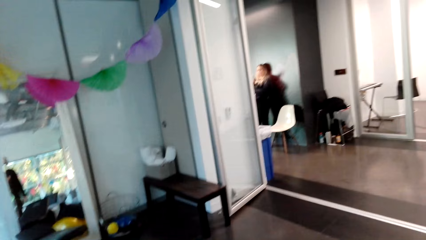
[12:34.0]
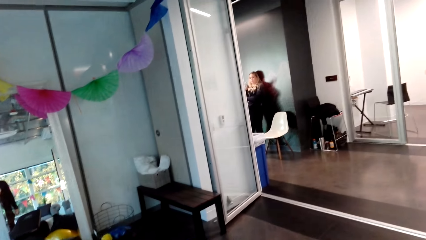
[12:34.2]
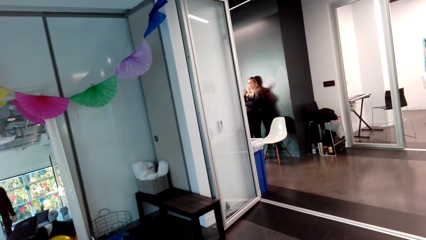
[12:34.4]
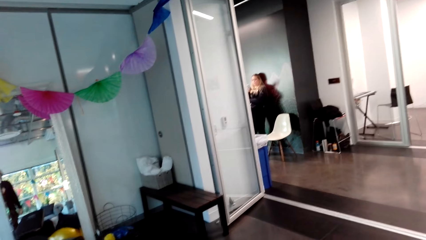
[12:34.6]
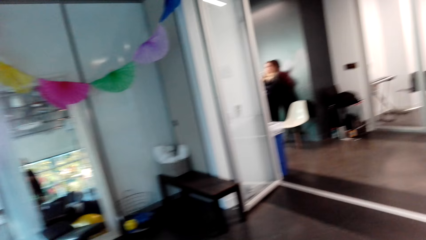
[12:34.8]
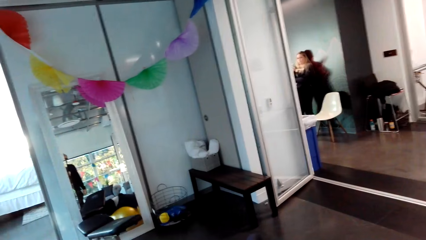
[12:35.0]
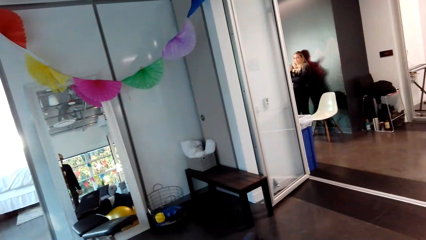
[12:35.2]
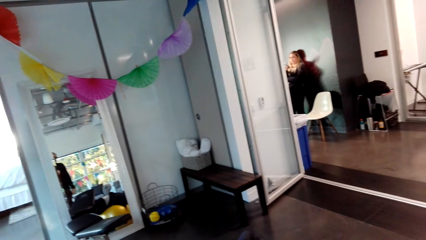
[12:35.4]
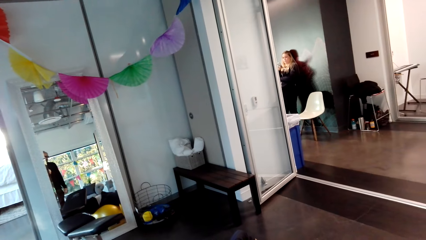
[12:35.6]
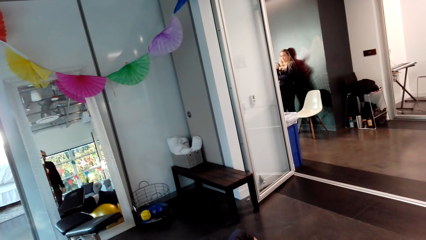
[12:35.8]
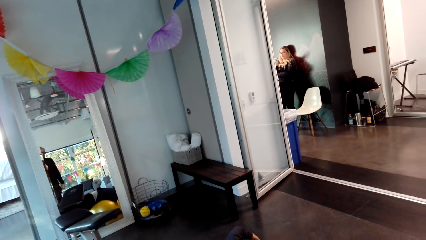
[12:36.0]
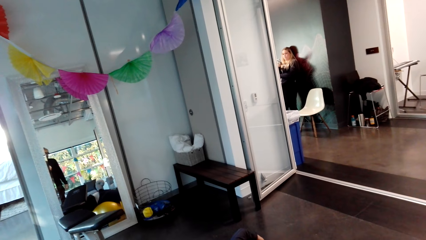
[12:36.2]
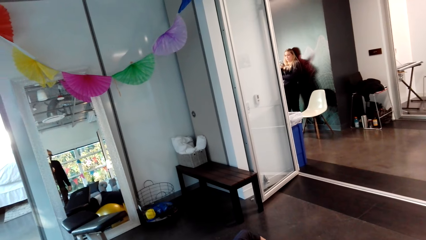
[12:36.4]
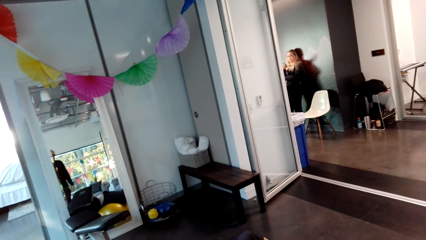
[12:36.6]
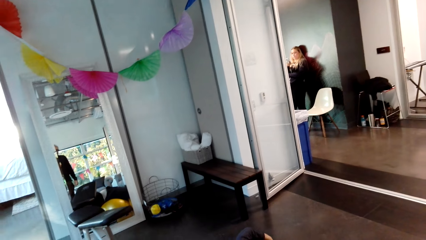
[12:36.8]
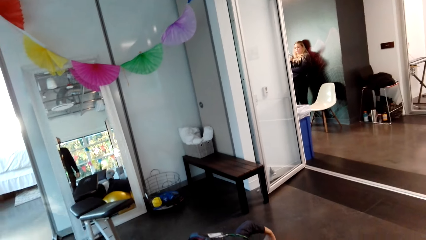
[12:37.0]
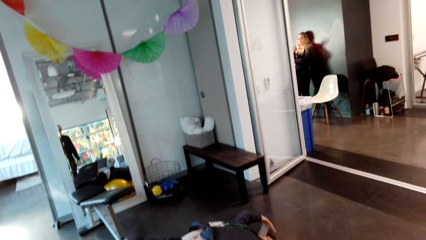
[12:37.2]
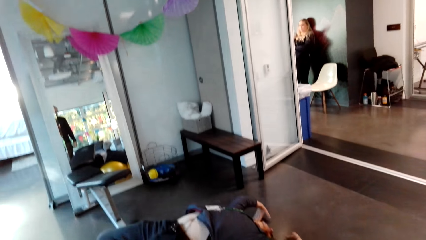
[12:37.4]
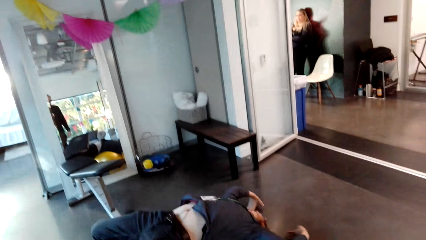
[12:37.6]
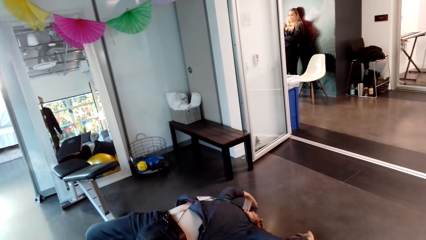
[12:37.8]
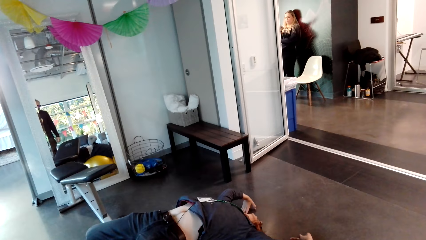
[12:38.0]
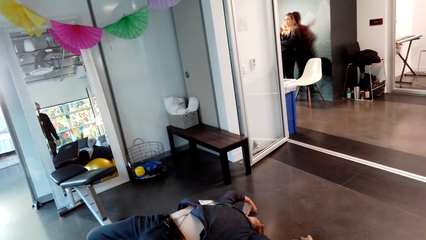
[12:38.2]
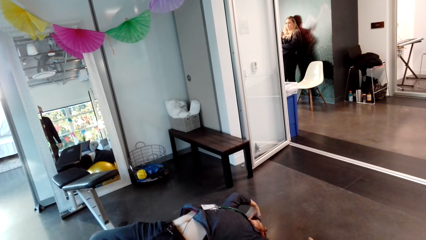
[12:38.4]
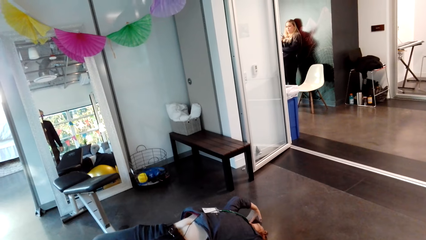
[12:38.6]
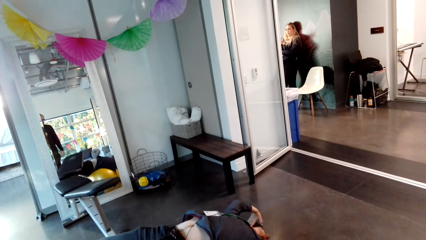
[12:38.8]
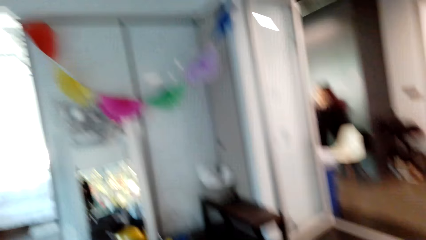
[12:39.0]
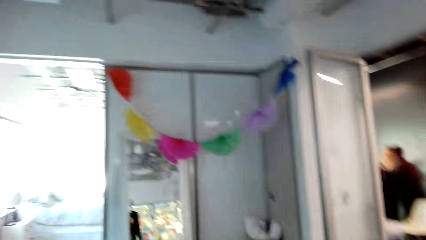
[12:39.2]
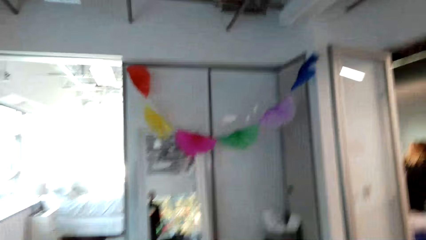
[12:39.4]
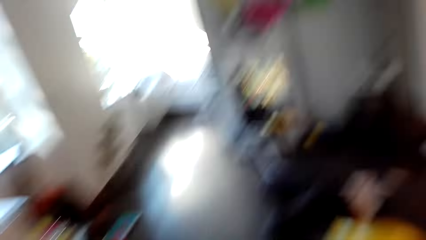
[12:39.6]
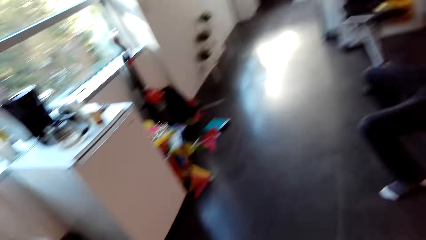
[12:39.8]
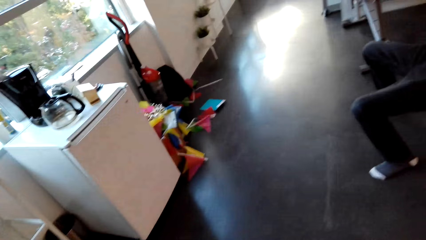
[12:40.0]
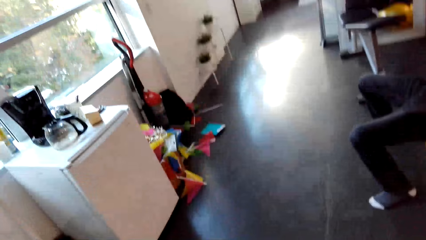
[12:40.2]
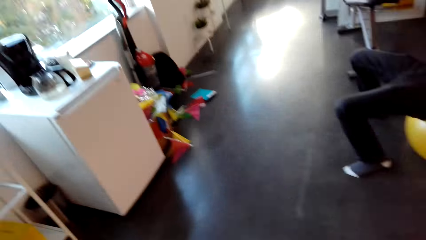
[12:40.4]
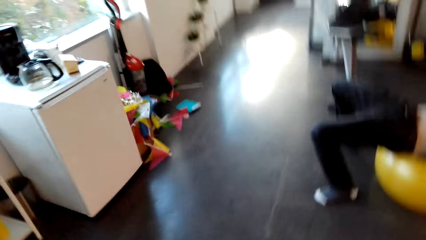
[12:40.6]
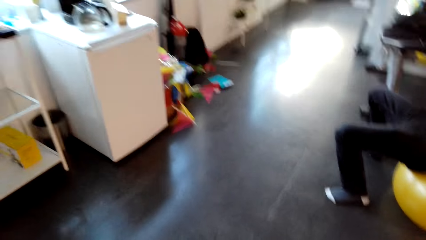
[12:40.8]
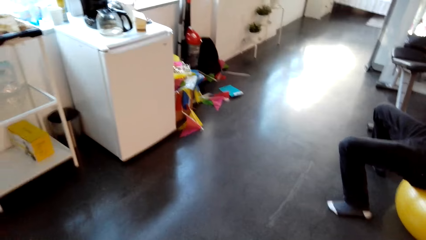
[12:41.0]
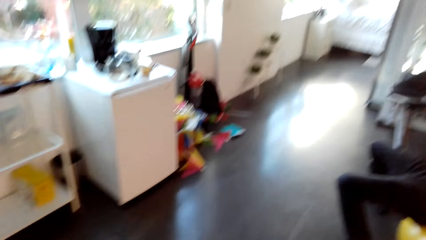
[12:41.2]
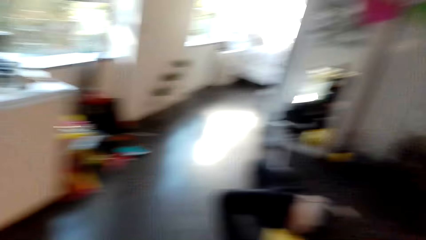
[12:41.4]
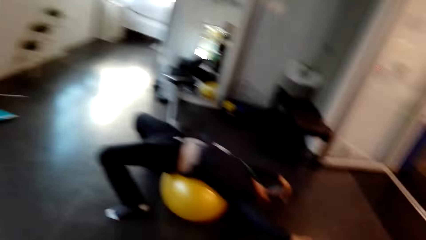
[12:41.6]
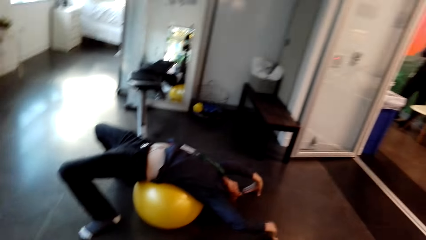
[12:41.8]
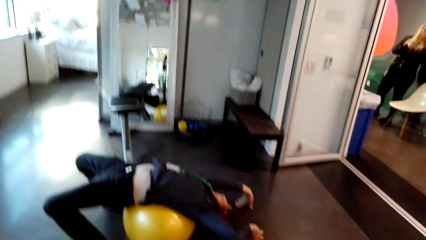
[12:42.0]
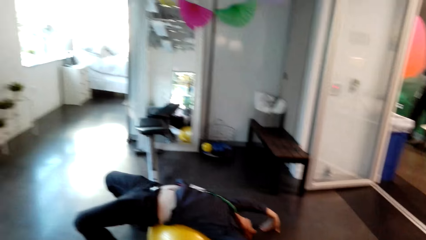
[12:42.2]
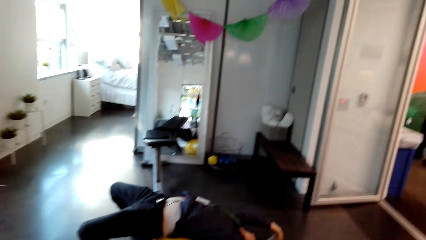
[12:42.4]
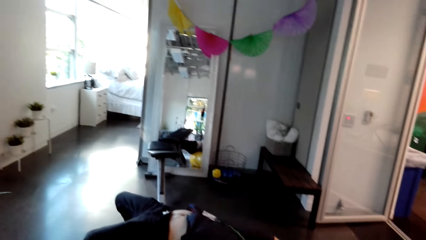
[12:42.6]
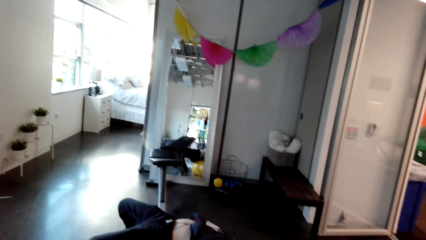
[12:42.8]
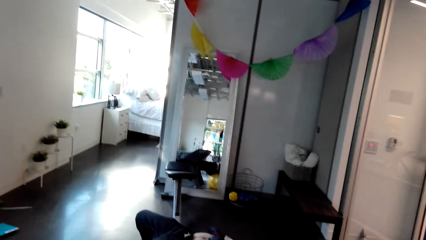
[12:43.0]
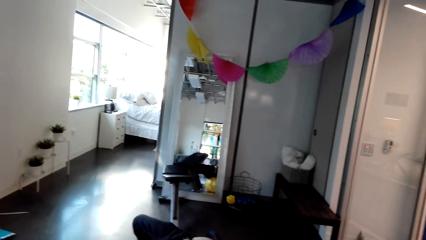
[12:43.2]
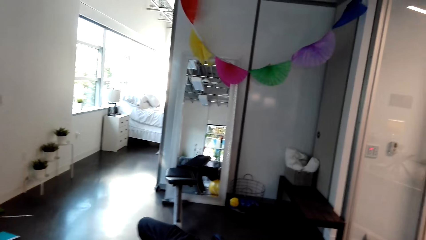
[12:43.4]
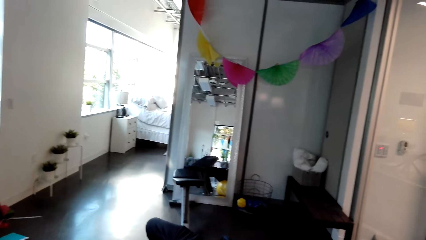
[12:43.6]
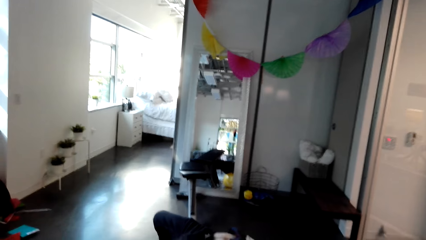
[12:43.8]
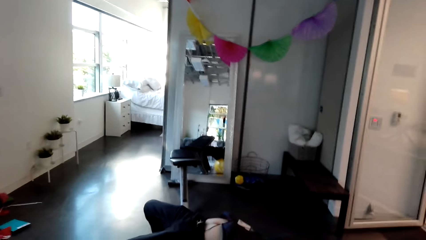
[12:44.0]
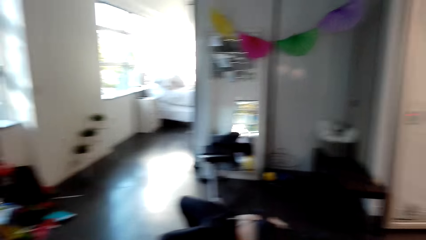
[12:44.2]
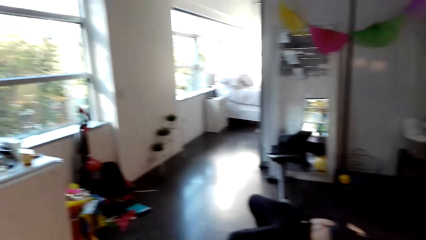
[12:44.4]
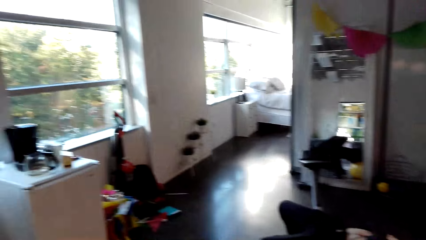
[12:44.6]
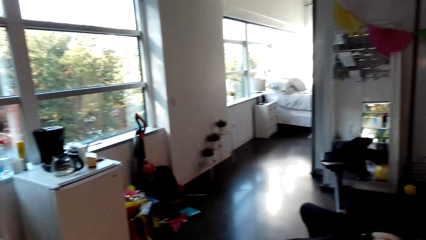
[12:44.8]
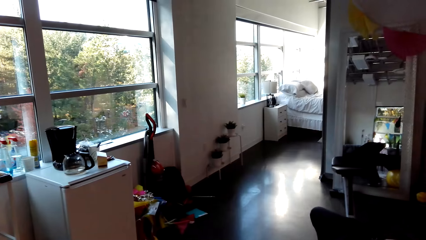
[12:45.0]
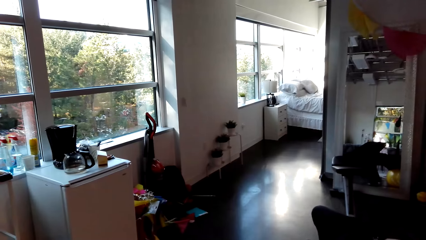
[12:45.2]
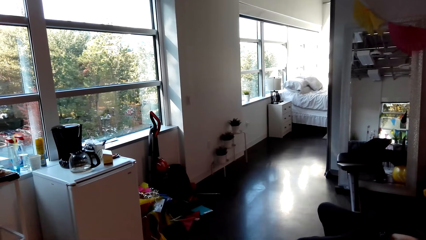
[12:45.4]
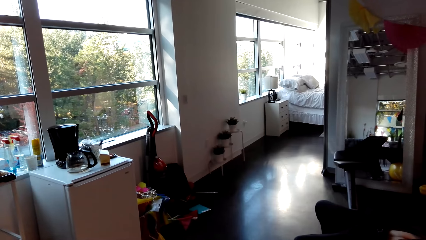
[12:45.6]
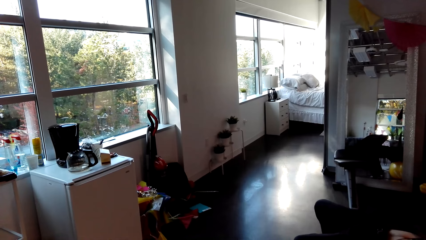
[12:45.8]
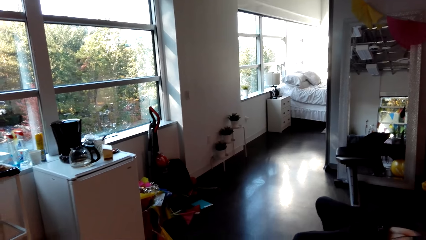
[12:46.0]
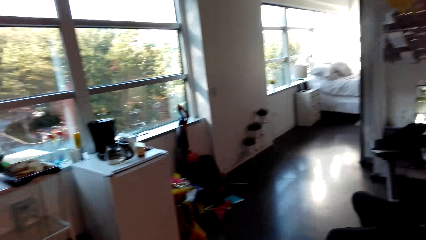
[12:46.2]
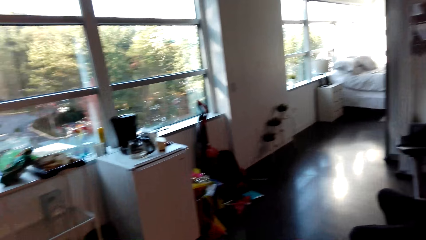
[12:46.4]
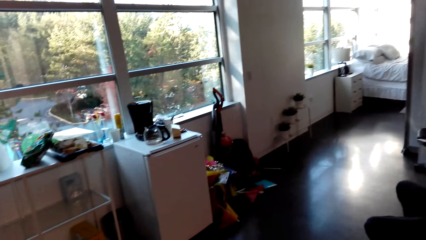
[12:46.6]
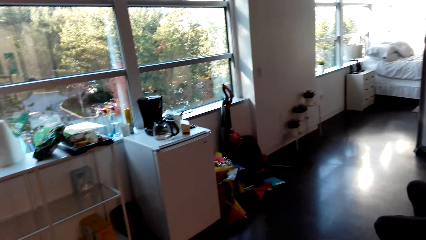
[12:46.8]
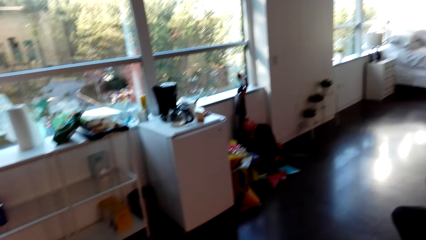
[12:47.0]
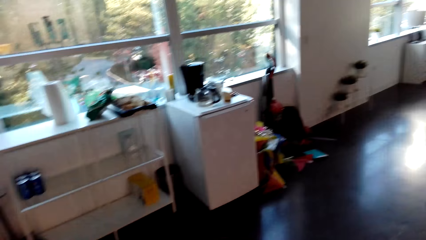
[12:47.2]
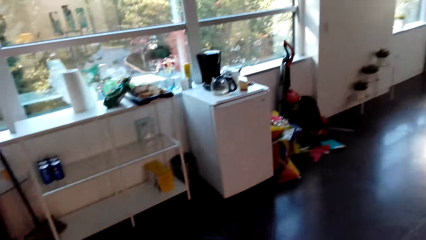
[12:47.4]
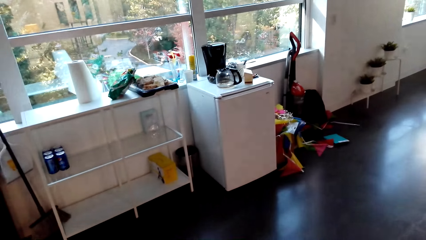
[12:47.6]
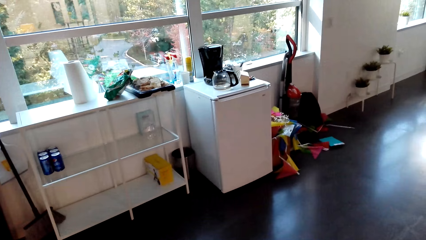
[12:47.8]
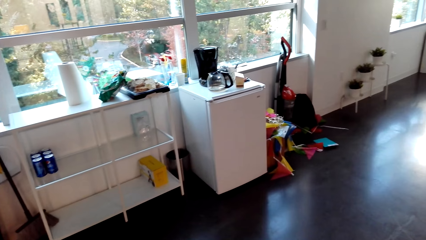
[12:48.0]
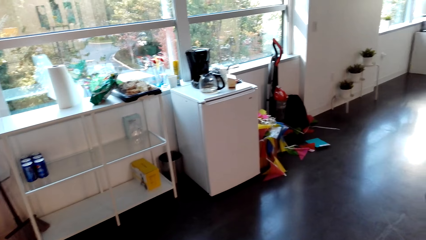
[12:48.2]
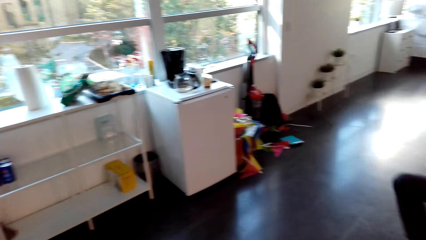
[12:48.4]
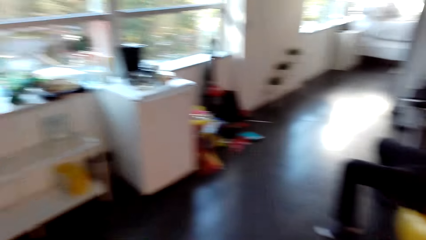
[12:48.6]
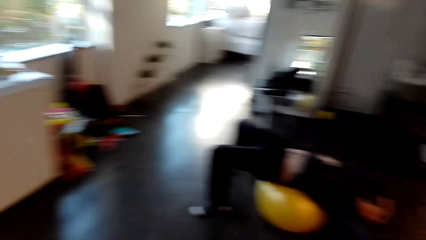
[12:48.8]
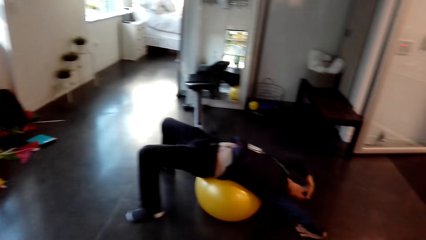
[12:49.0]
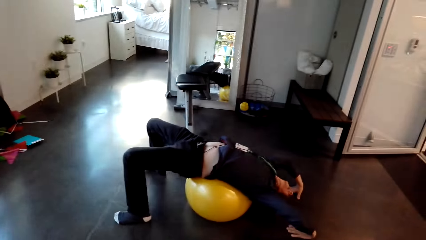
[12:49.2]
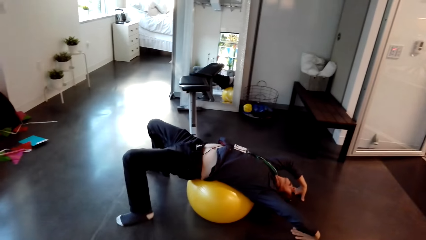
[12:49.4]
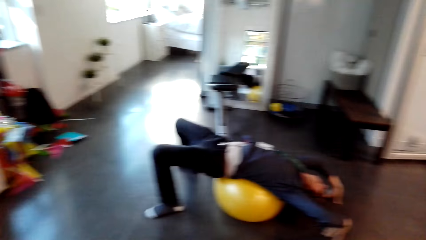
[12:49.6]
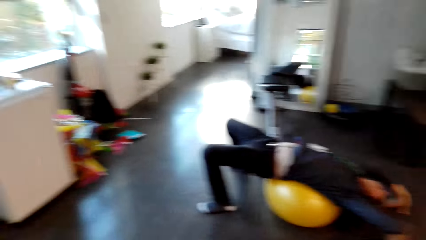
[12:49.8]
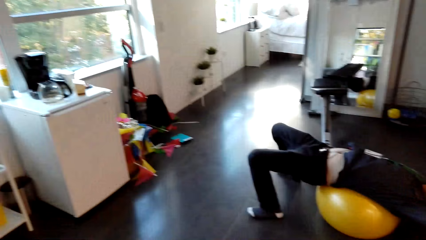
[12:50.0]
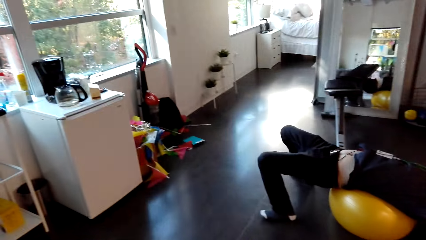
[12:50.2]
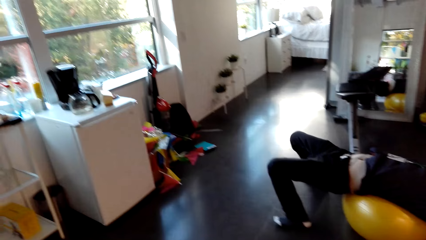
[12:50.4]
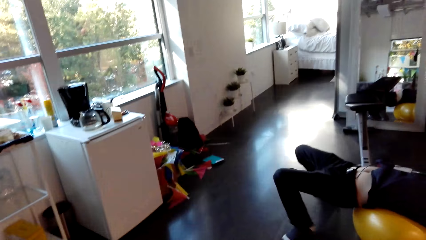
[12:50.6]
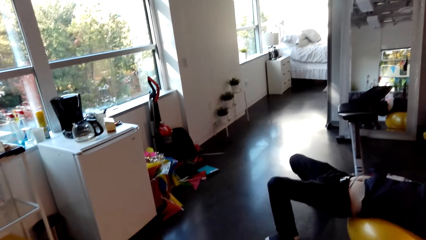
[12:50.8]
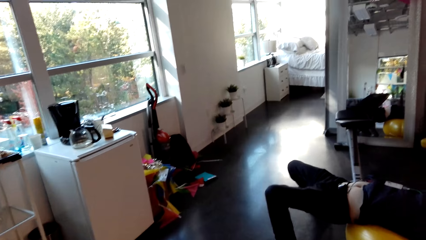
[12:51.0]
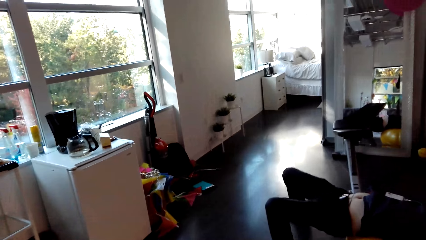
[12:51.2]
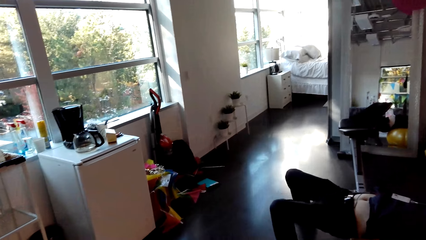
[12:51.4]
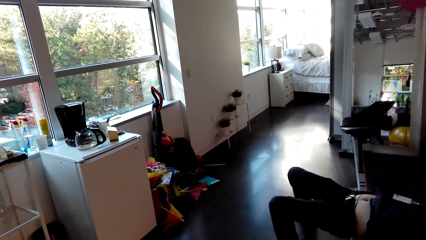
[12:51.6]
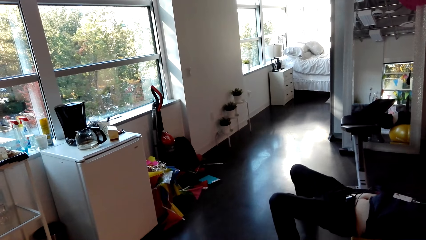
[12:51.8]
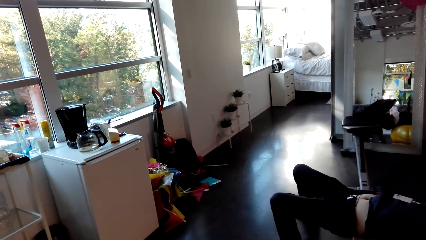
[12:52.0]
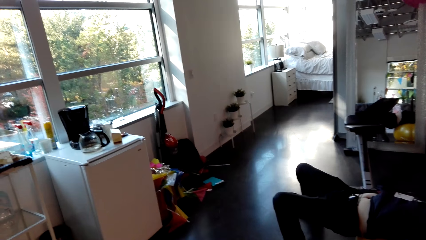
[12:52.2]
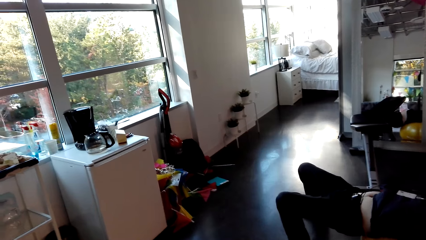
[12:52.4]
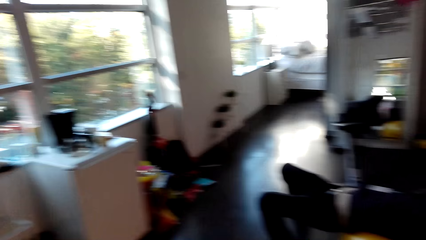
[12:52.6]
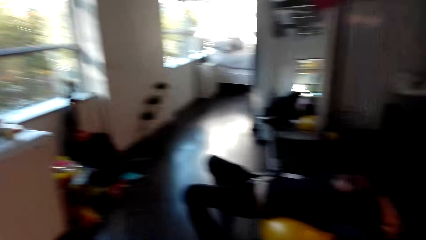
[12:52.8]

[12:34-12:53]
The camera wearer talks to a man. They look around. They look around the apartment. They stare at the man. They look around the apartment.
